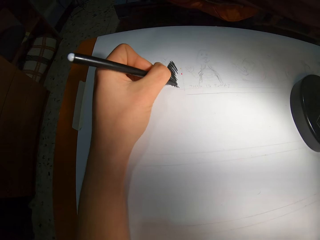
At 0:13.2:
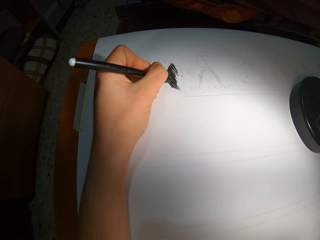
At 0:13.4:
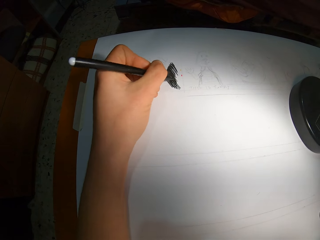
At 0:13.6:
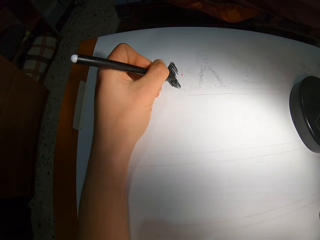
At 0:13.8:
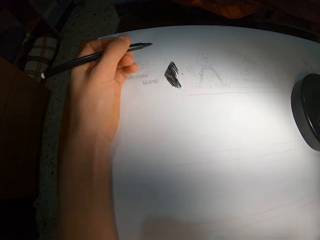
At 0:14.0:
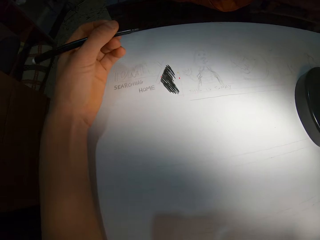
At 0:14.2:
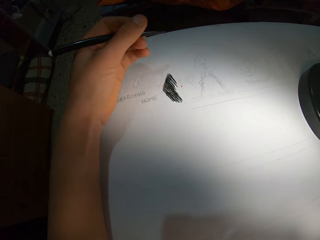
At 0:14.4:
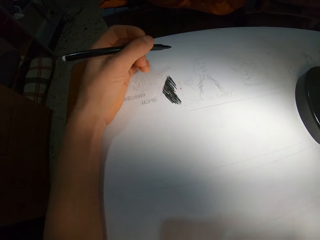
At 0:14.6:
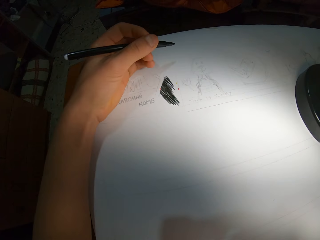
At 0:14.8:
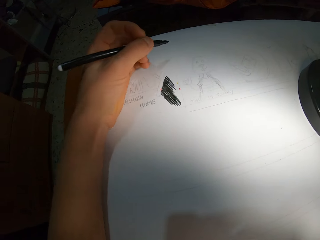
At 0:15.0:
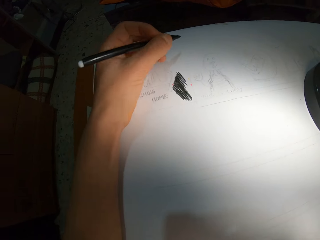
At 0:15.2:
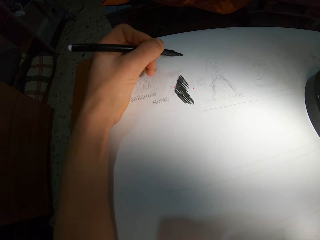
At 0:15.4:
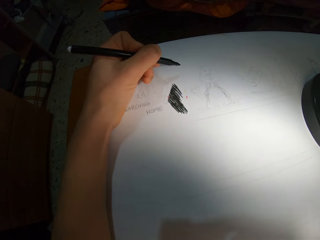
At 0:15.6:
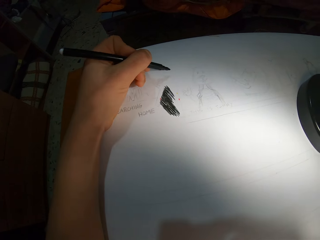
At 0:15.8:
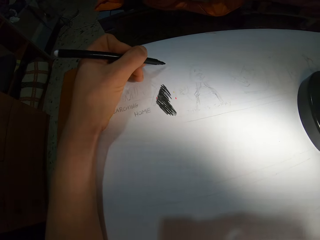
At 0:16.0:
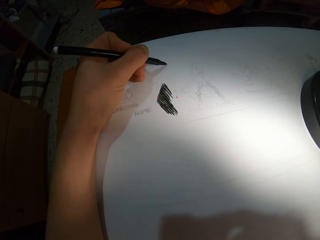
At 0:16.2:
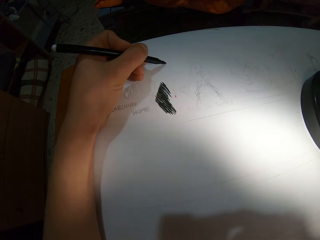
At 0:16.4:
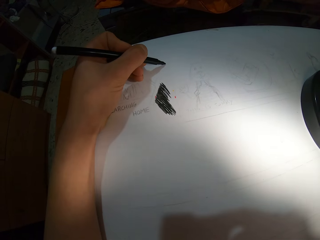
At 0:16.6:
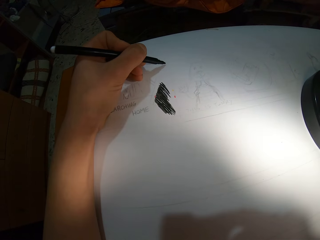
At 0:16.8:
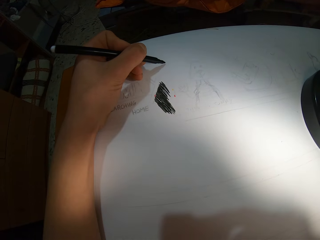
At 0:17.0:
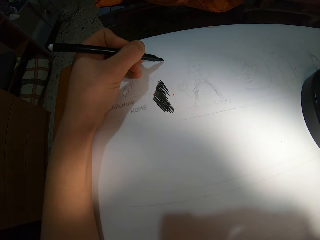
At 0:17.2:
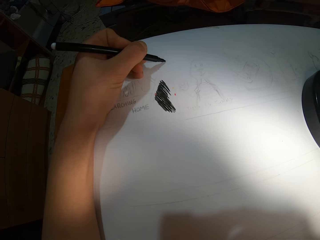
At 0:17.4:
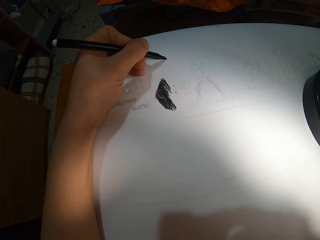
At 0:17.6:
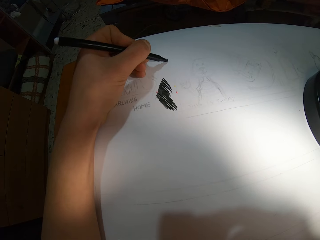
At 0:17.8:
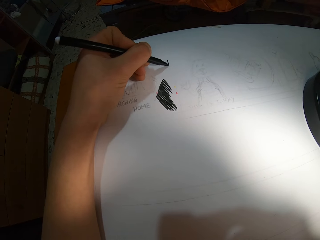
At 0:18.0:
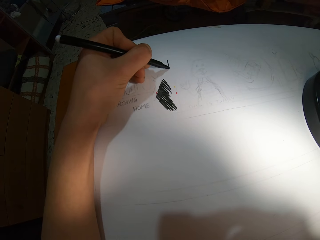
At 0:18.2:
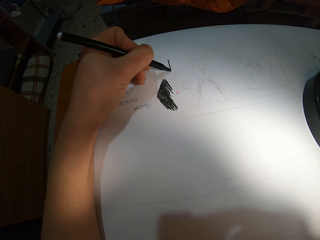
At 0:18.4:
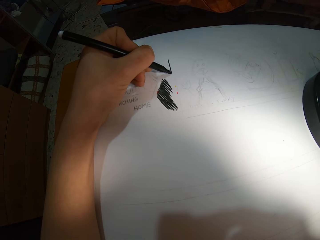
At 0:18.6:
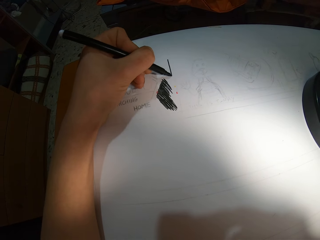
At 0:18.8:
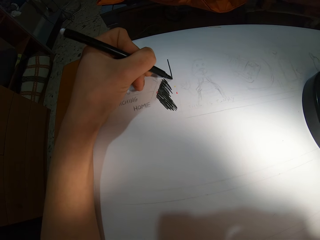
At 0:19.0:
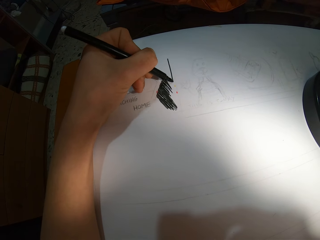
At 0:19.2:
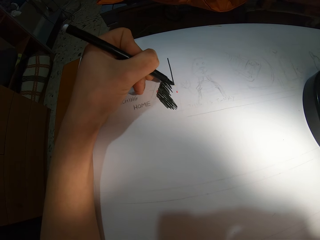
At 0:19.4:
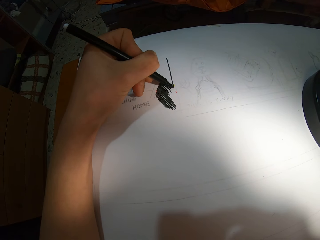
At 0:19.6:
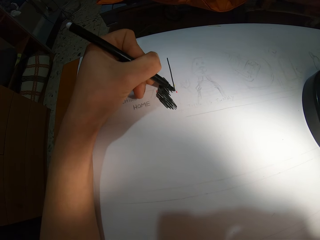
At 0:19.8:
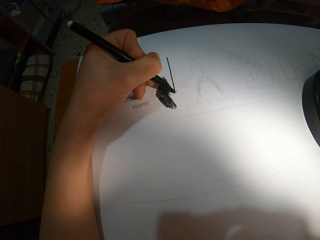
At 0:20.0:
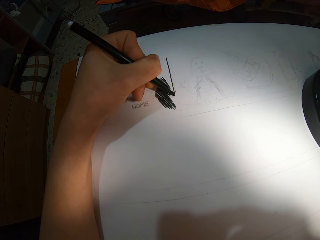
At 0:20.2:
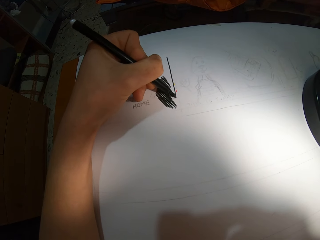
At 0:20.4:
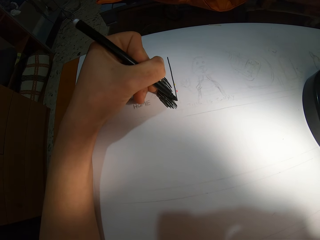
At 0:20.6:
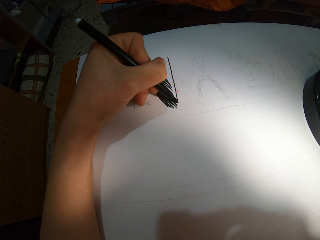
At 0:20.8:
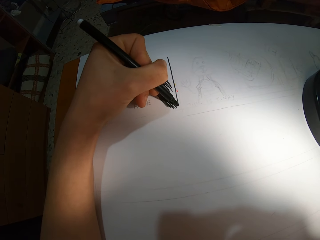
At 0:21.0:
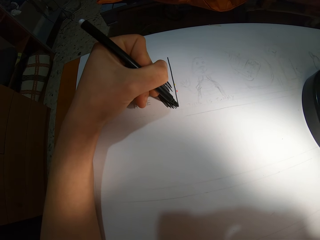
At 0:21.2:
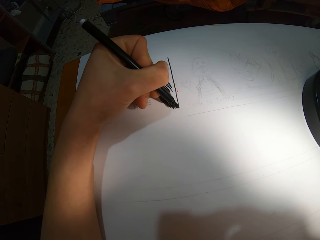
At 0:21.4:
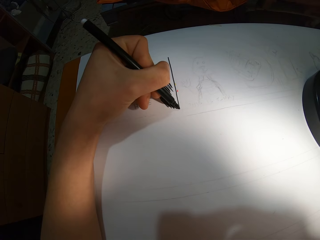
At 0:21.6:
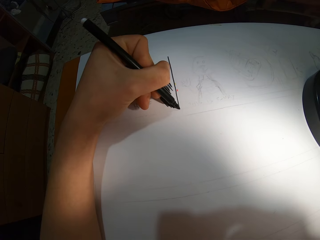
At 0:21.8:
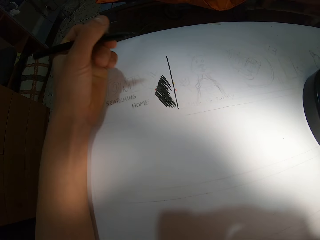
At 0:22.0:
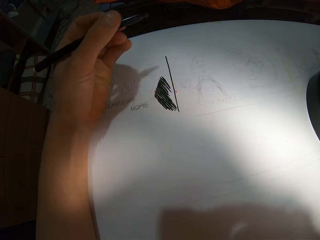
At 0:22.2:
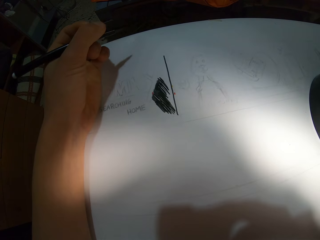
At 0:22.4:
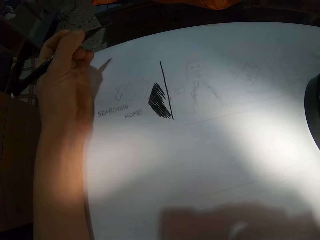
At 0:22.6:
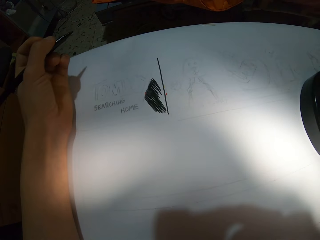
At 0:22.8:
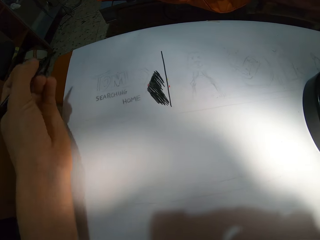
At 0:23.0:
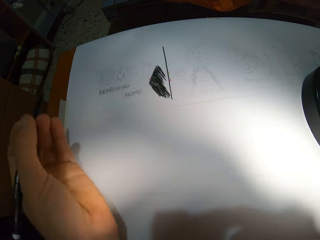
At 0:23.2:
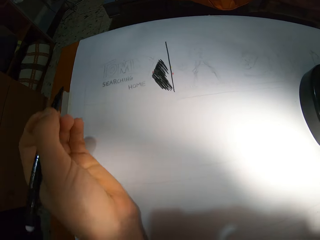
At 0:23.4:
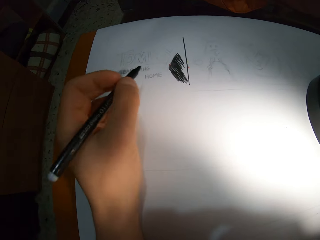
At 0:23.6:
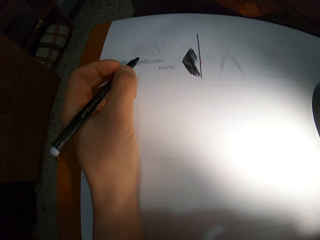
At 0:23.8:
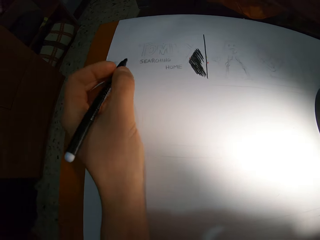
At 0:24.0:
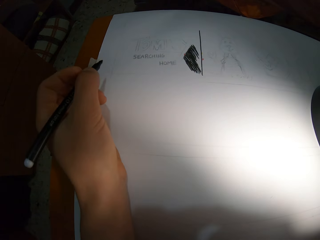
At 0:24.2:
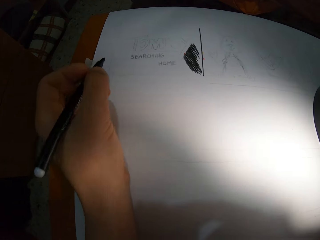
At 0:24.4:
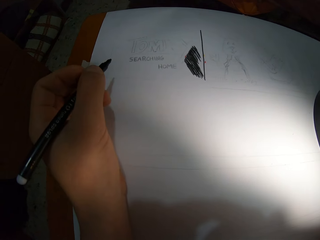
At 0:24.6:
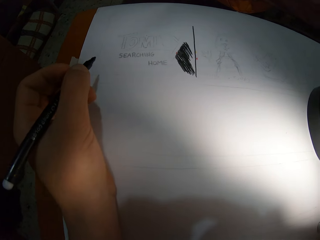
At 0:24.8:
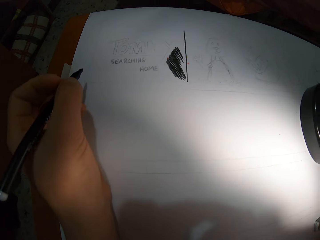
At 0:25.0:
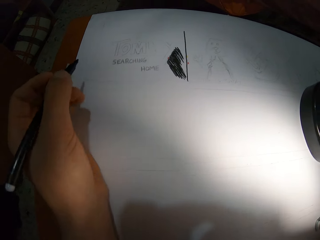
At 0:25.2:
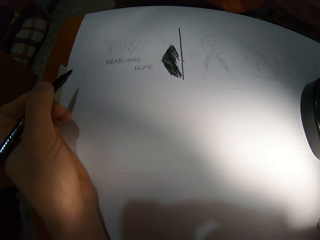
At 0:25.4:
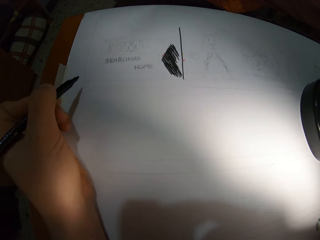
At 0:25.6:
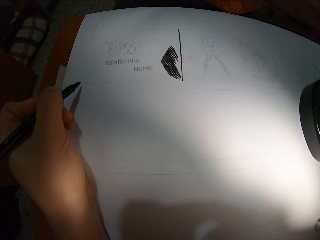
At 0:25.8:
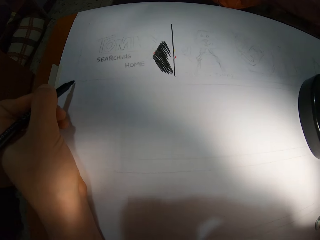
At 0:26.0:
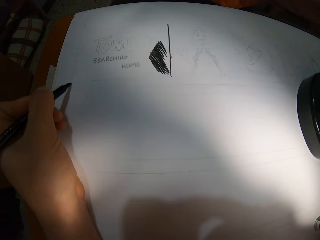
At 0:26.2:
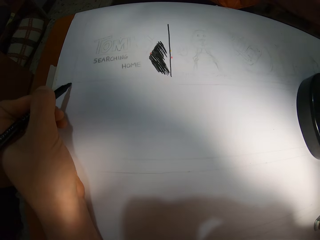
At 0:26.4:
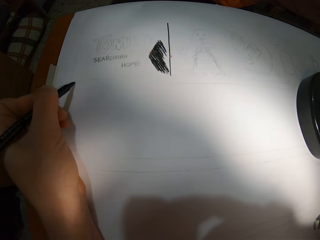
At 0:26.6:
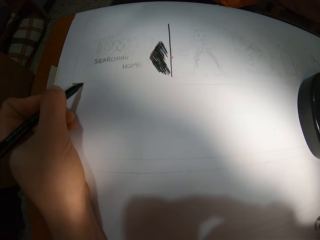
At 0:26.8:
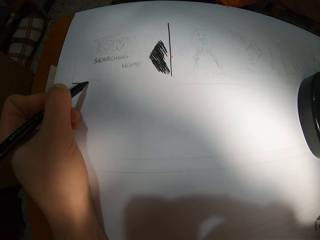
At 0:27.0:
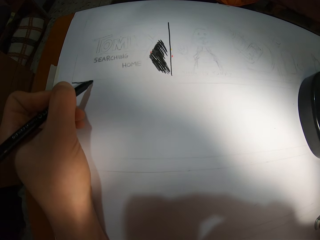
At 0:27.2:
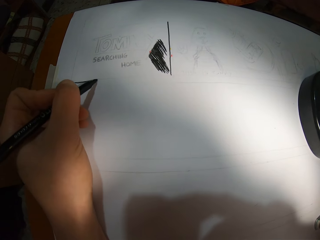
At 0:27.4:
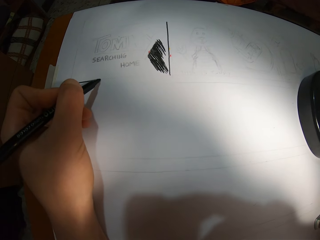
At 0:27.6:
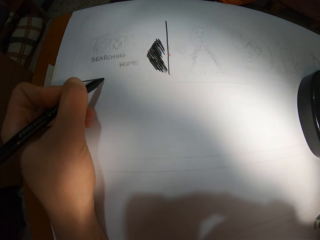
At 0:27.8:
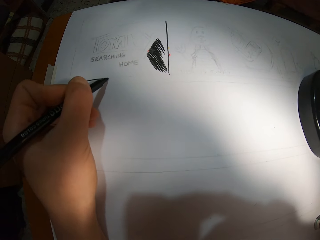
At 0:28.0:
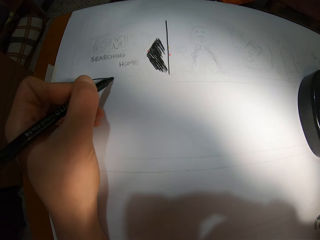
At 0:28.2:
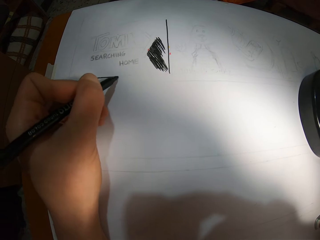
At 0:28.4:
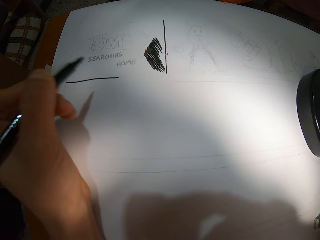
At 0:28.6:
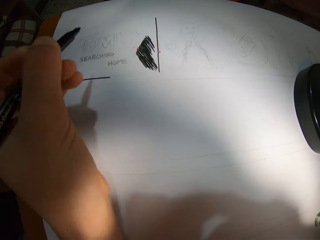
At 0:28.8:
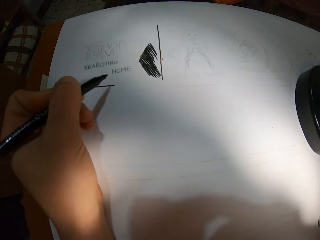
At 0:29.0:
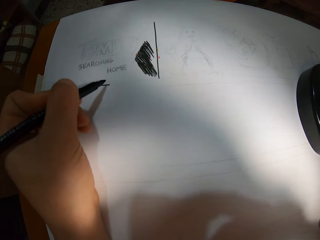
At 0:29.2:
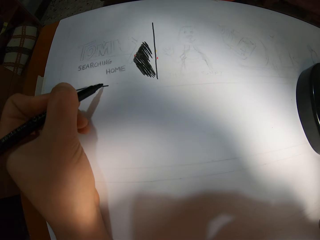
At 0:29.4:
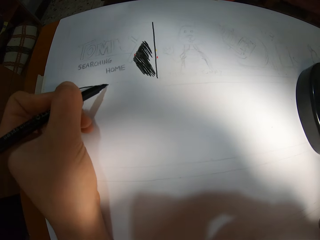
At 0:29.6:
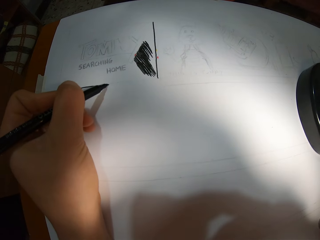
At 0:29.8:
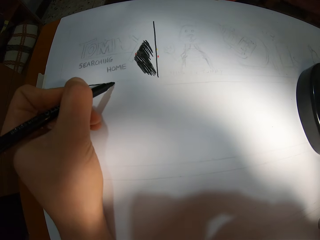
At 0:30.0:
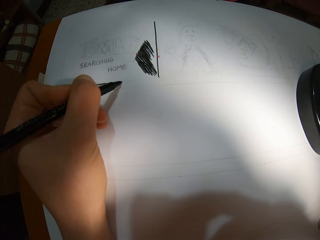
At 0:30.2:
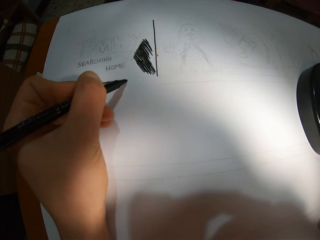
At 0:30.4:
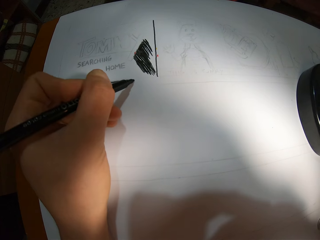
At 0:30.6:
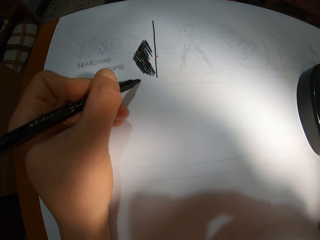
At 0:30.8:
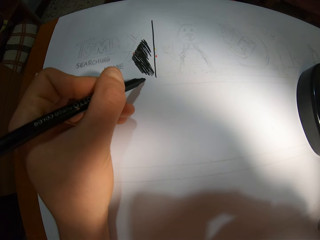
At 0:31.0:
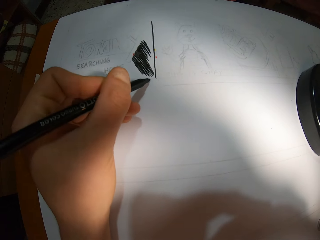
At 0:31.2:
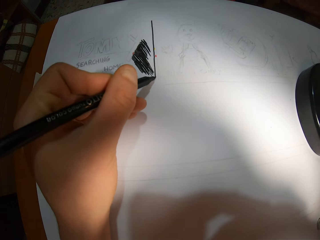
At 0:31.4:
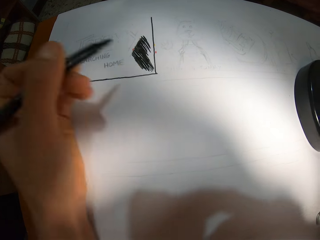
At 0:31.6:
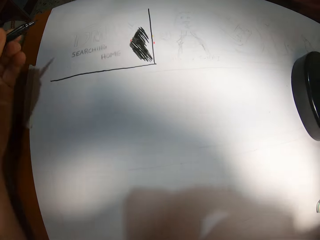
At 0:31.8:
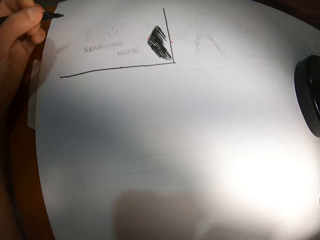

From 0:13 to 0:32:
The camera wearer draws on the paper with a pen. They raise the pen from the paper. They draw on the paper with the pen.

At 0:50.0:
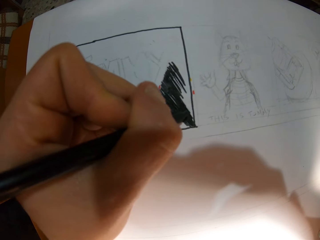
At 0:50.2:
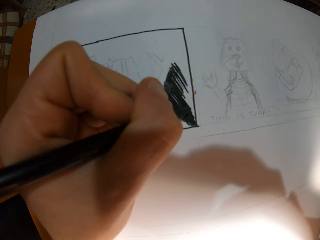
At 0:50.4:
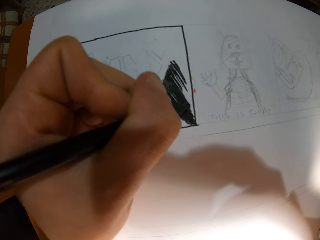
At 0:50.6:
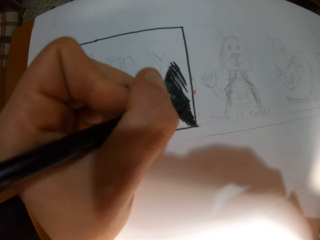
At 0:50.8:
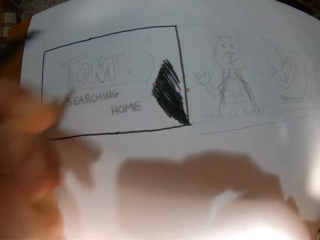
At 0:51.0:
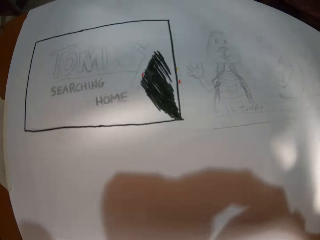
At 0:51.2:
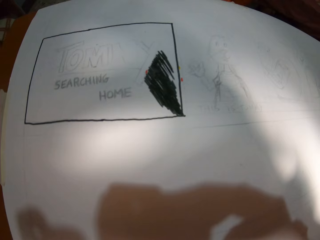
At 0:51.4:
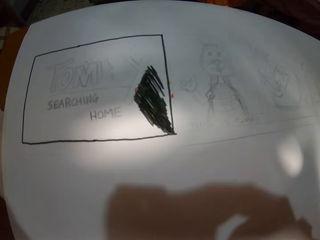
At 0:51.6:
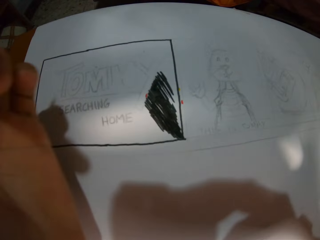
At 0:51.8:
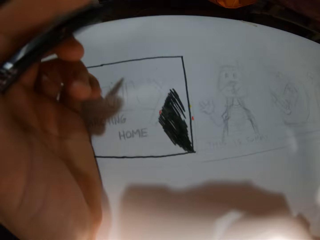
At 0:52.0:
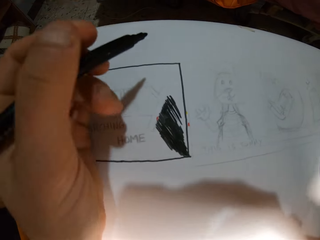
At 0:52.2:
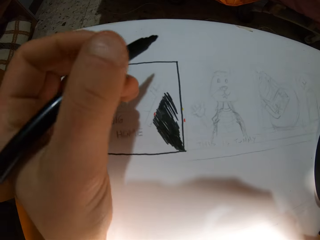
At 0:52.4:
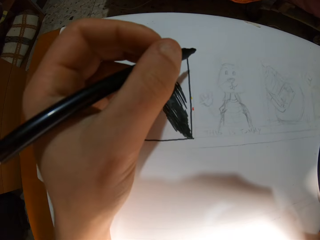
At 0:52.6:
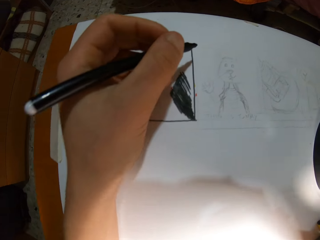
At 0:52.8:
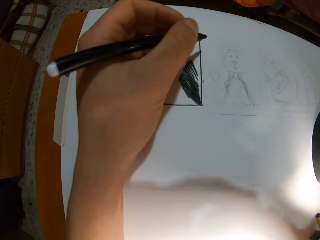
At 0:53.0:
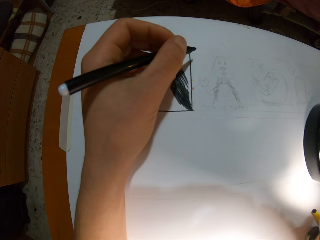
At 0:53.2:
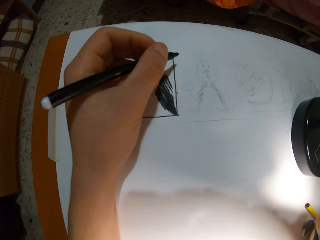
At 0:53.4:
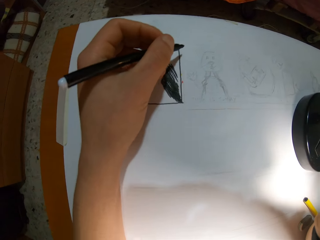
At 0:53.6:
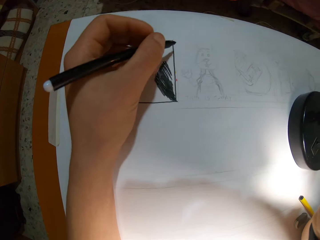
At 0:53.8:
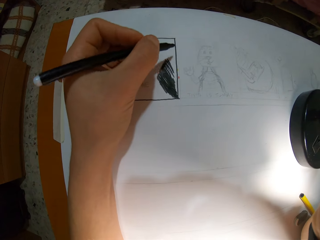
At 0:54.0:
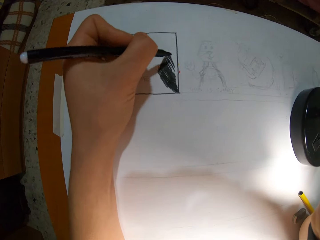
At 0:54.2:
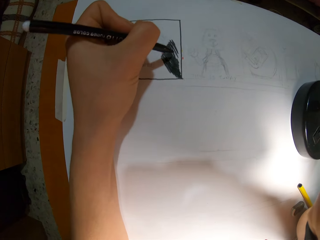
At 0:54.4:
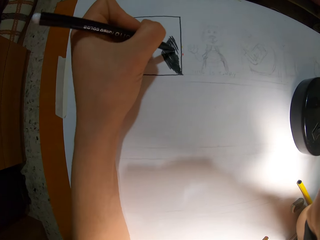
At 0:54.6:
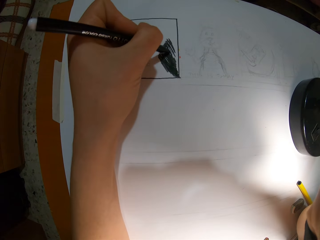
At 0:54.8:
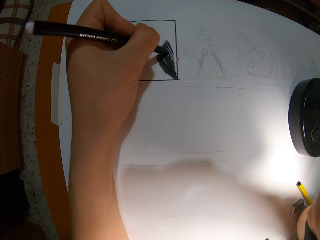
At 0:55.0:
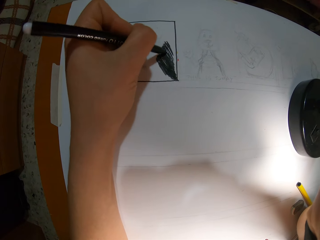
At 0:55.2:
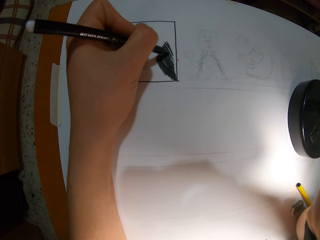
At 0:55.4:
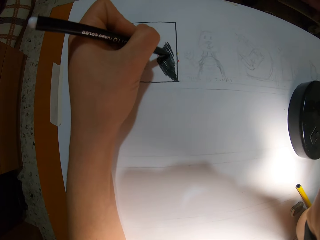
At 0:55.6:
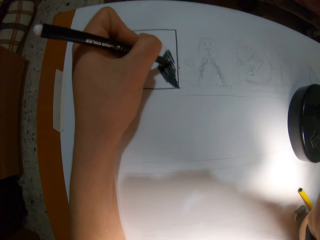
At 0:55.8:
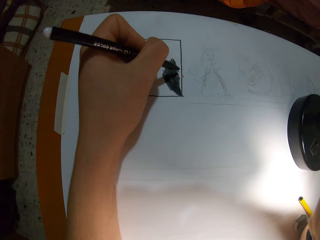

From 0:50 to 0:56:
The camera wearer raises the pen from the paper. They draw on the paper with the pen.
